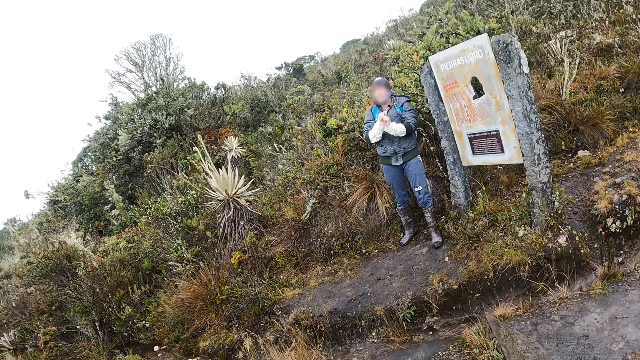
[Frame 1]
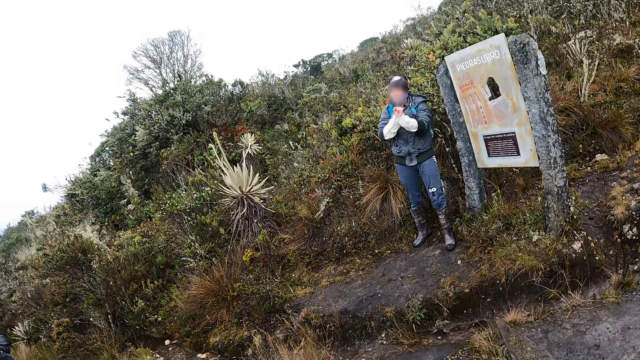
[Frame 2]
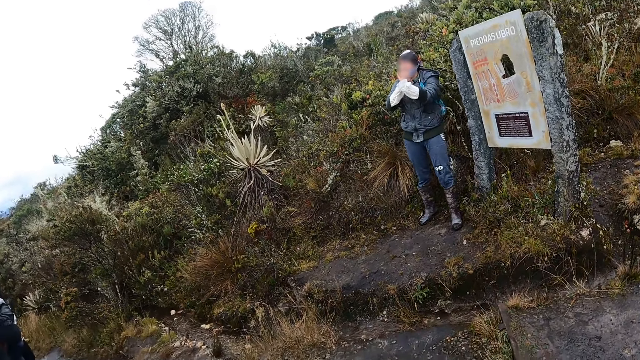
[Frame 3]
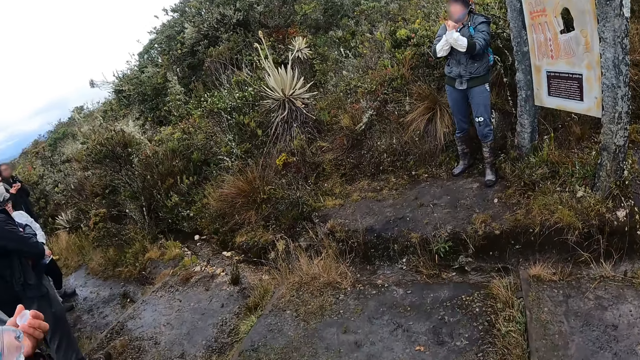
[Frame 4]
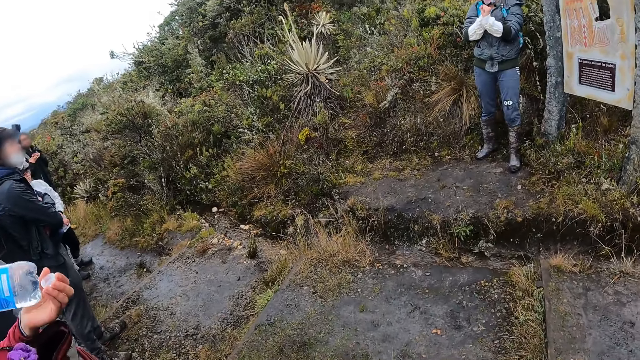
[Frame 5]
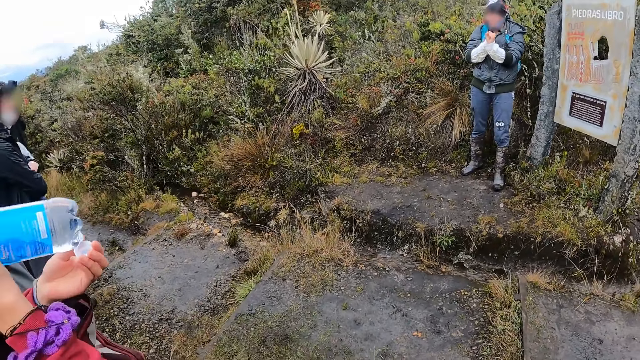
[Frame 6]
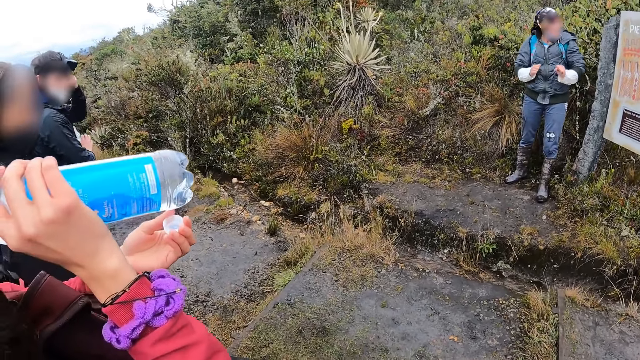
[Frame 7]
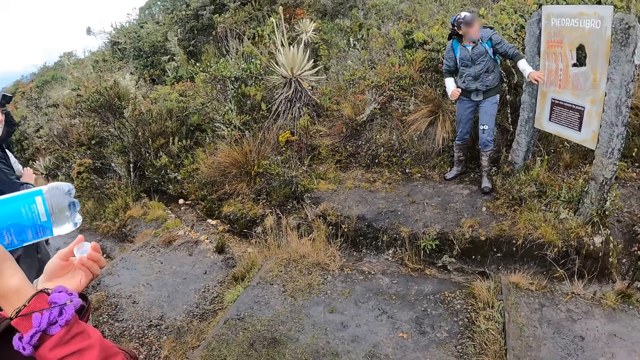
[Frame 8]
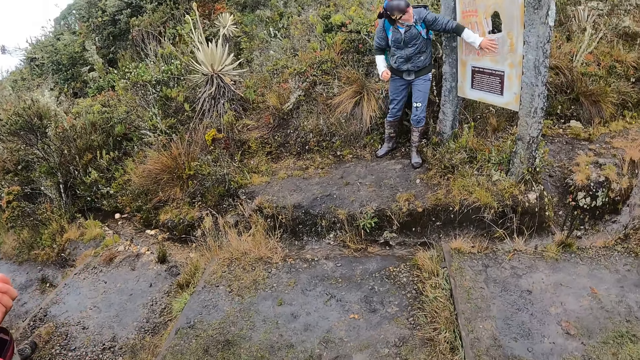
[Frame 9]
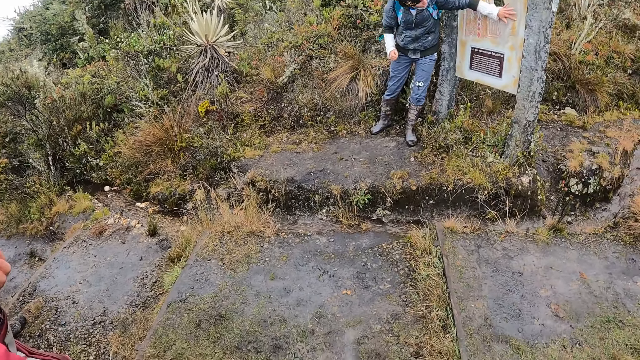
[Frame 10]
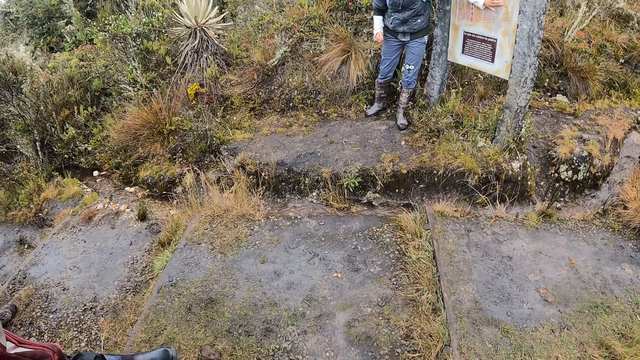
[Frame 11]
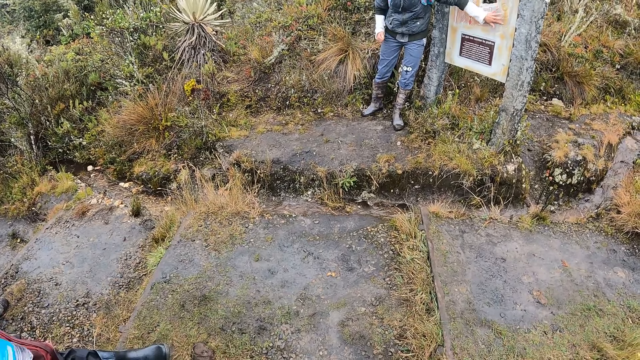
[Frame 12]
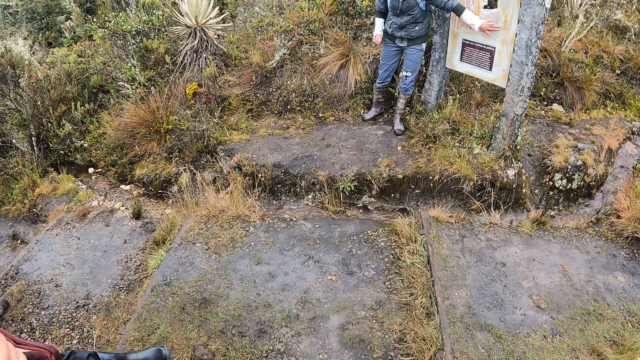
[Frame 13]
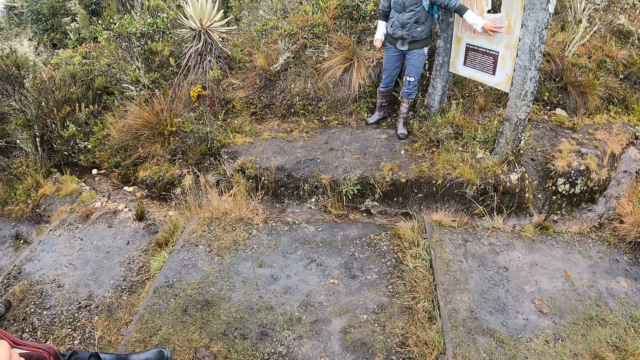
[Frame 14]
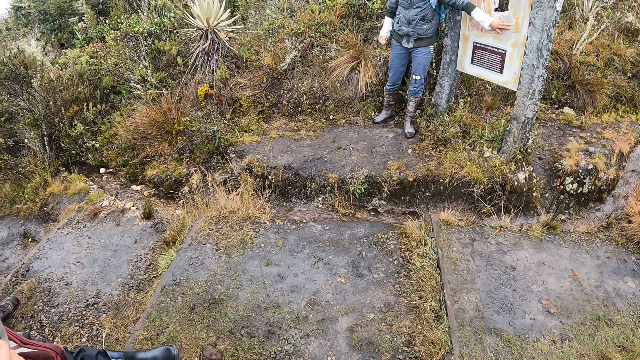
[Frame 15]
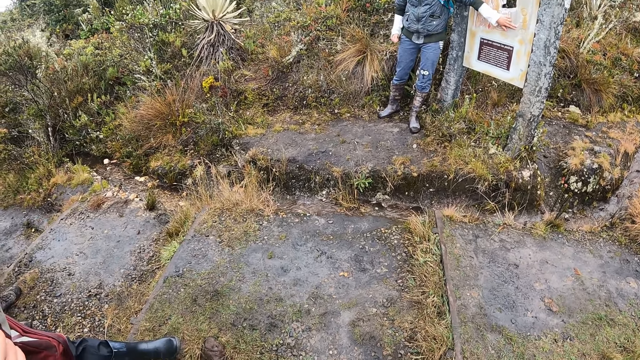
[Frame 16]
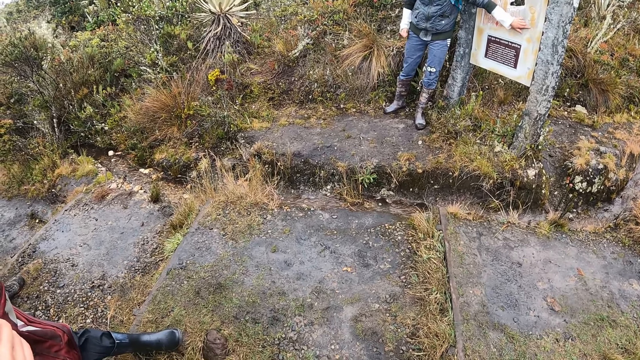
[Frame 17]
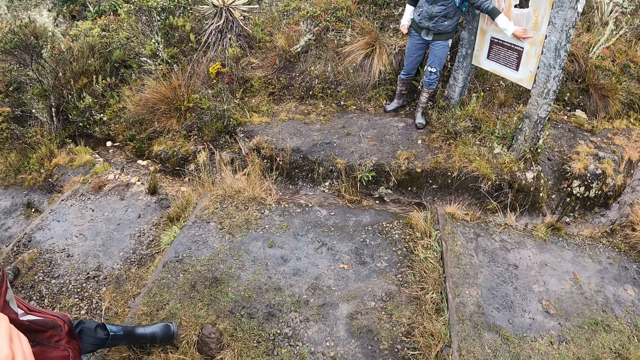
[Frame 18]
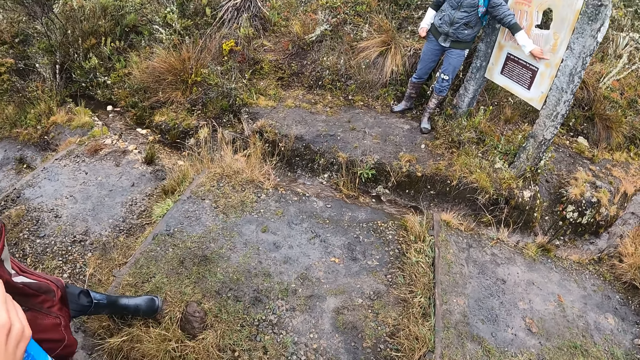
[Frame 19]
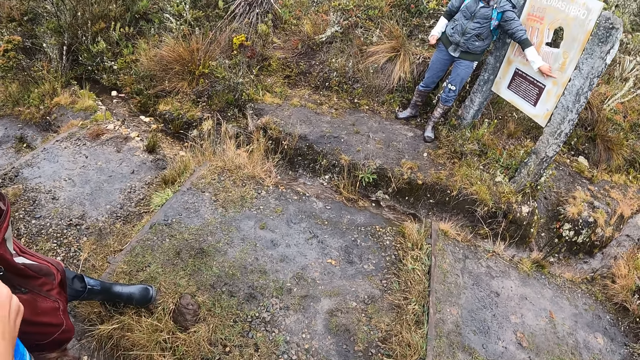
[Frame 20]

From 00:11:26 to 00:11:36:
The camera wearer turns towards a group of people. The woman places her left hand on the sign board.

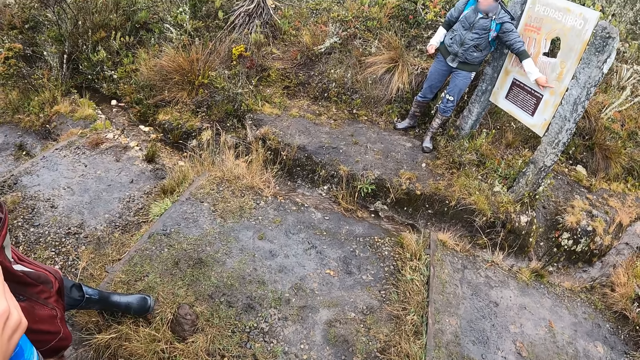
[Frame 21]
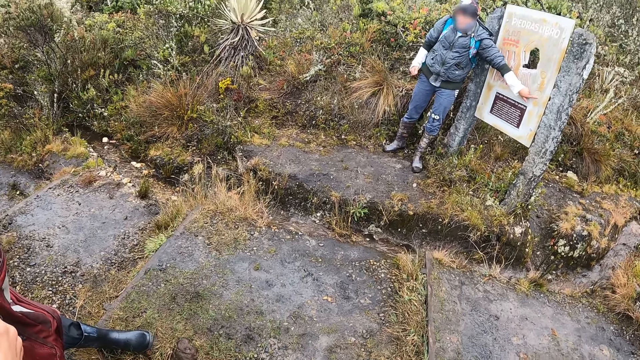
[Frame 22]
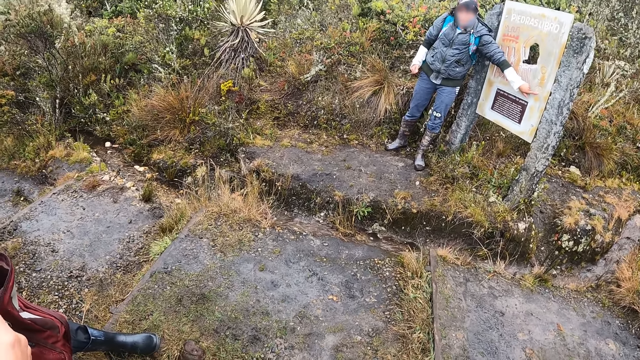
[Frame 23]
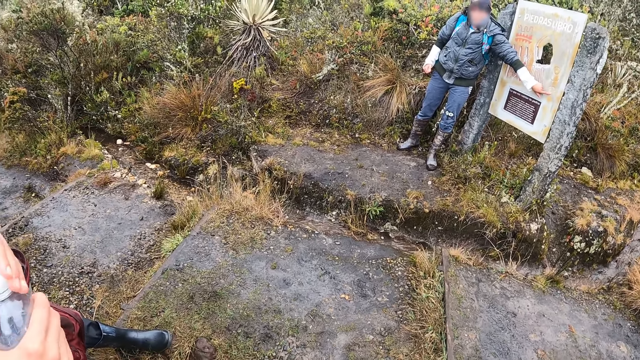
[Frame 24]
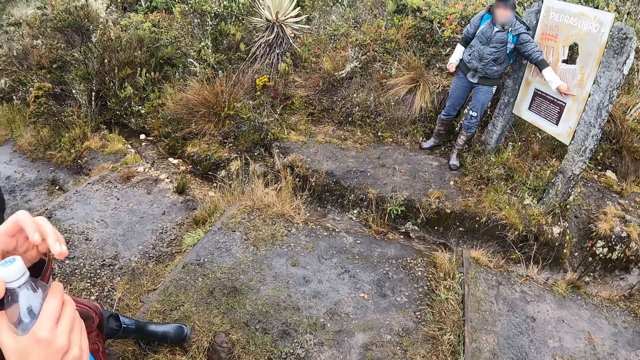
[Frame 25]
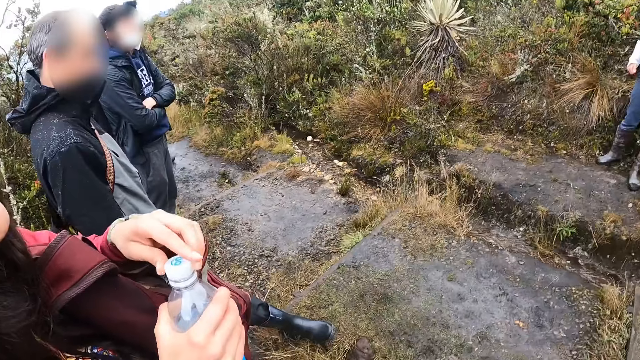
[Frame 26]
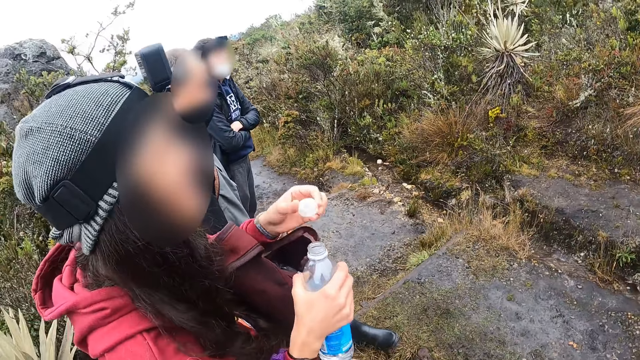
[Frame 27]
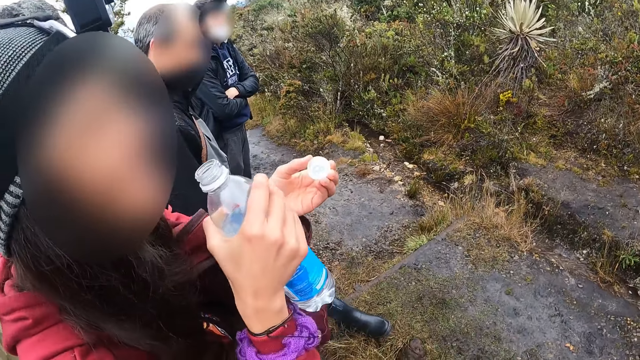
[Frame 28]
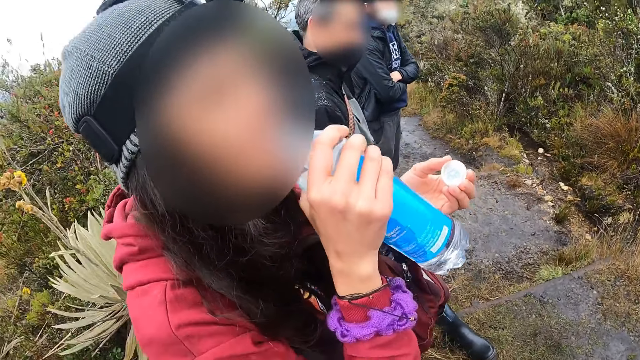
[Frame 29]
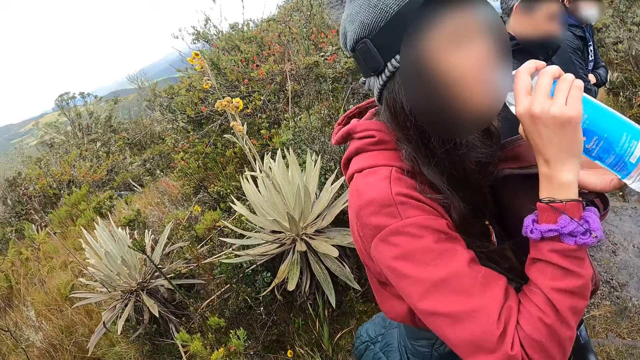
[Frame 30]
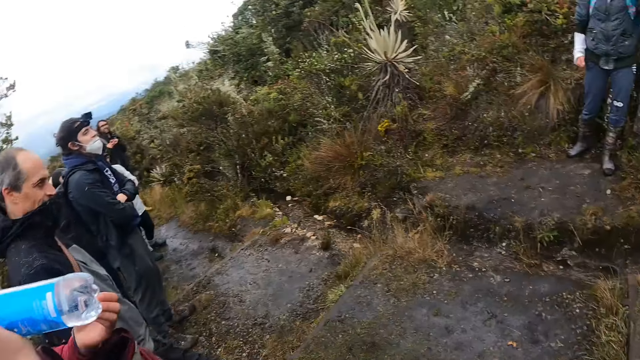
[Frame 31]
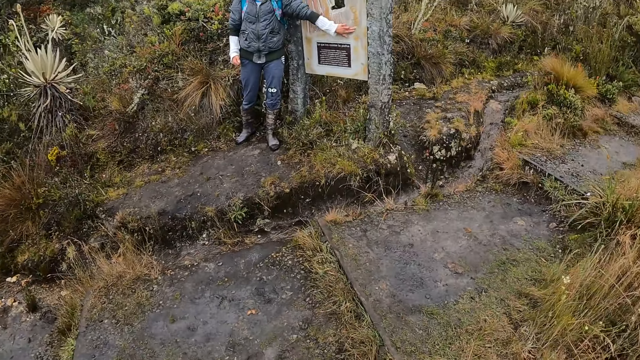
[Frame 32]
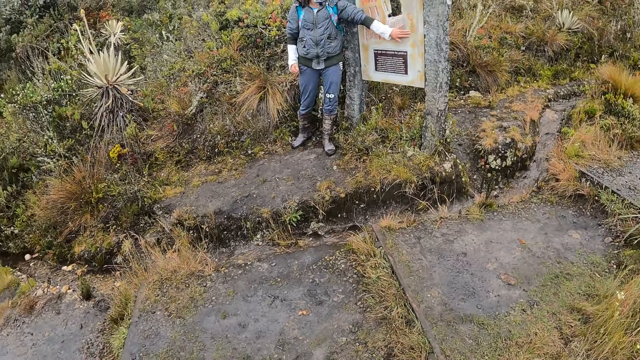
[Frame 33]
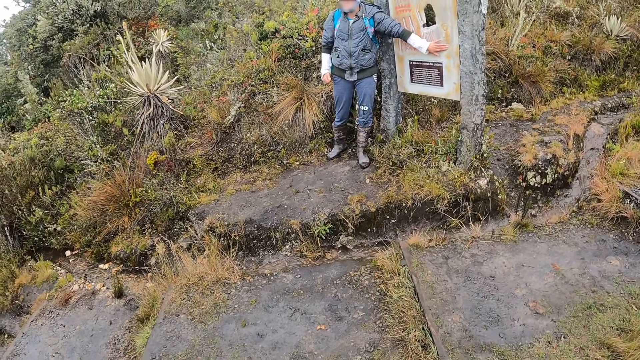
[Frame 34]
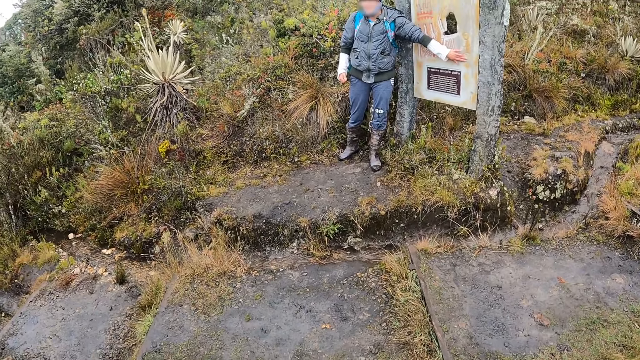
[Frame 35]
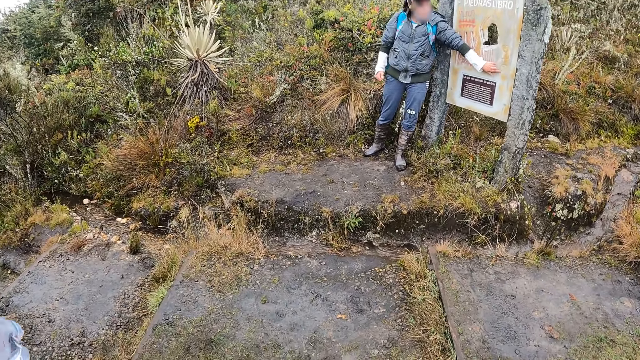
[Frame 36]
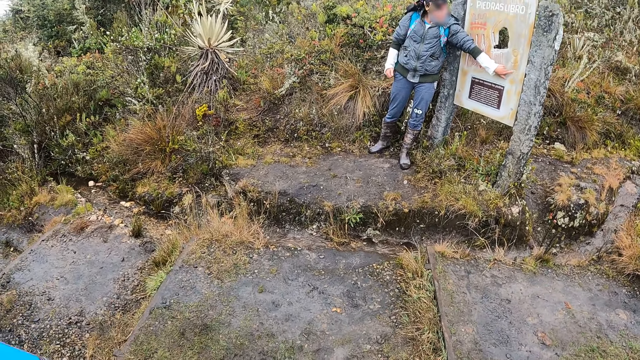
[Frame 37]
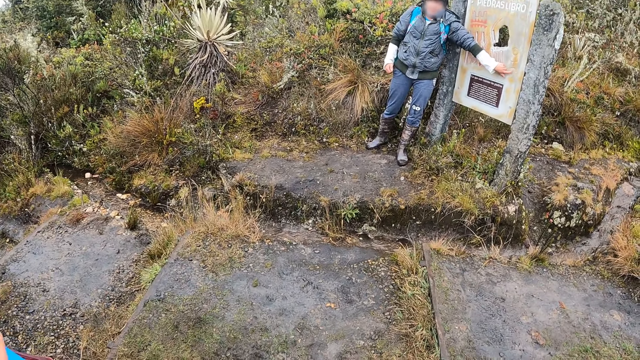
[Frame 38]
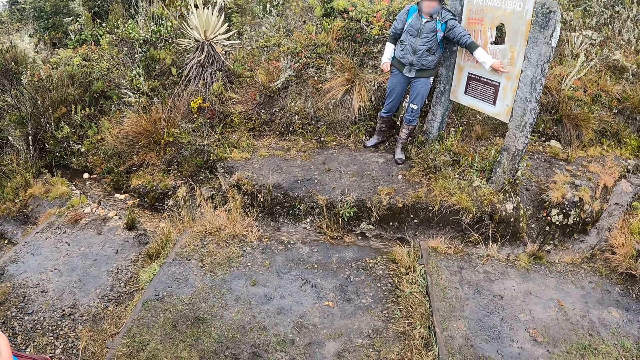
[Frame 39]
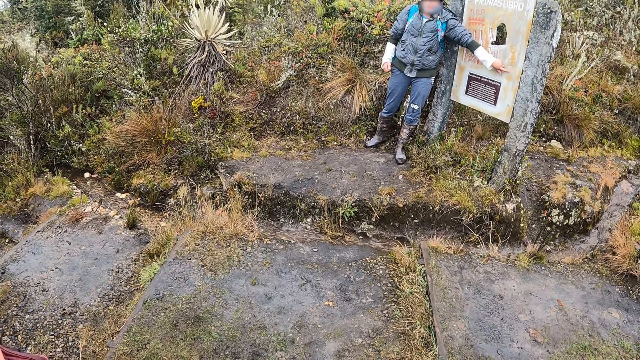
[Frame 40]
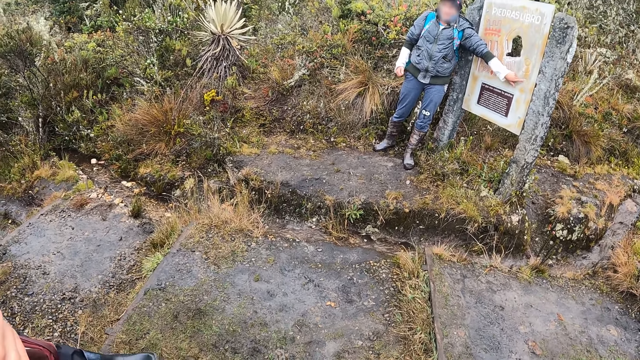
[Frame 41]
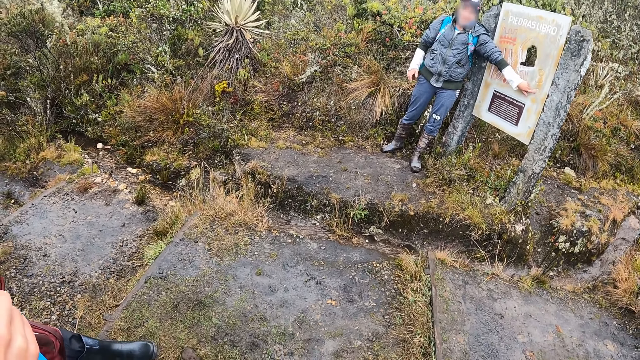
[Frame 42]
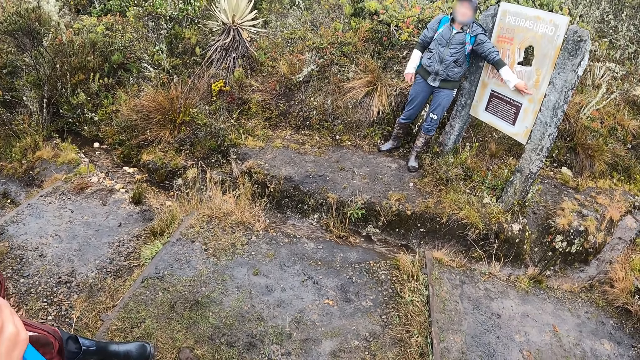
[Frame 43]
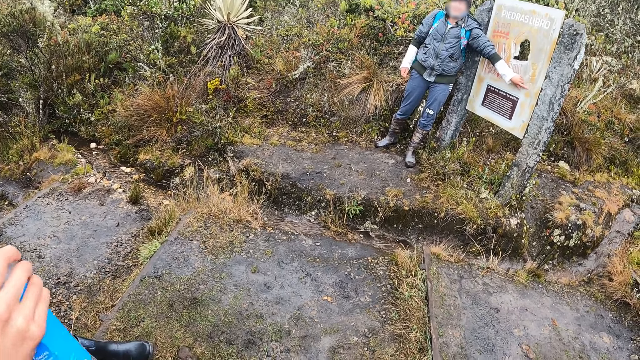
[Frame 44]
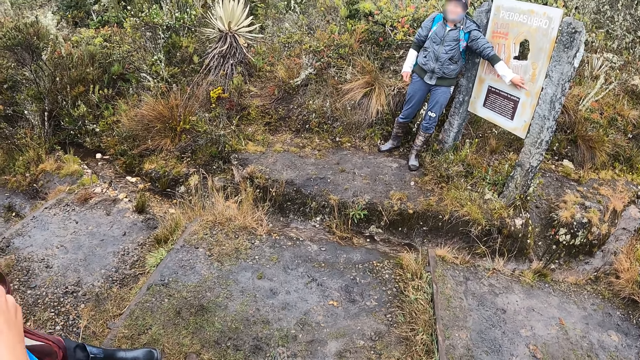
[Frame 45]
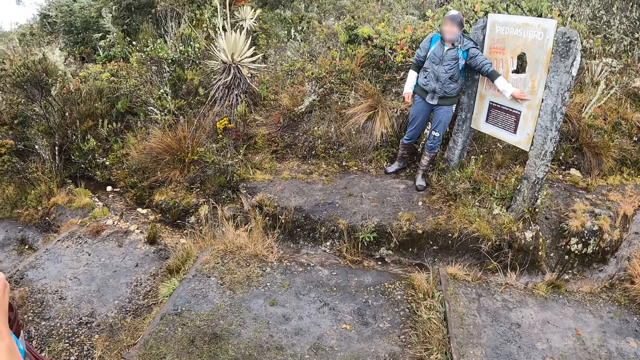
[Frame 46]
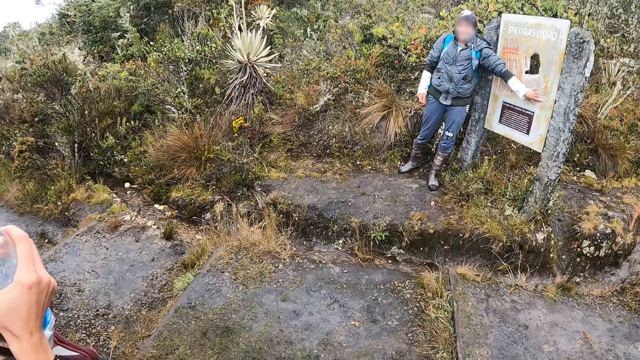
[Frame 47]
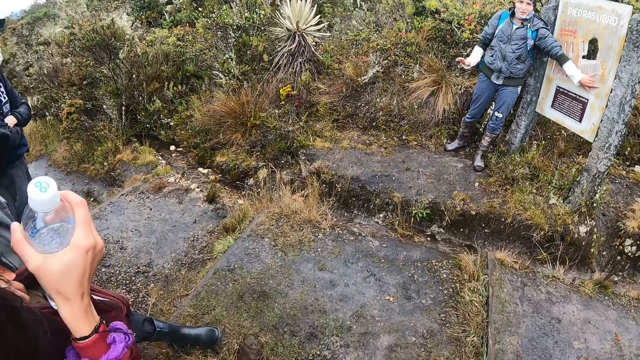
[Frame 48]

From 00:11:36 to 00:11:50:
The camera wearer turns towards a group of people. They look around. A woman drinks water from a water bottle in her right hand. The camera wearer listens to a man. They turn towards another woman. The other woman demonstrates to the group of people with her right hand.
